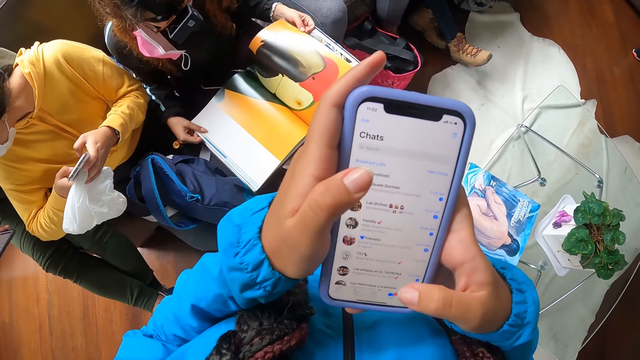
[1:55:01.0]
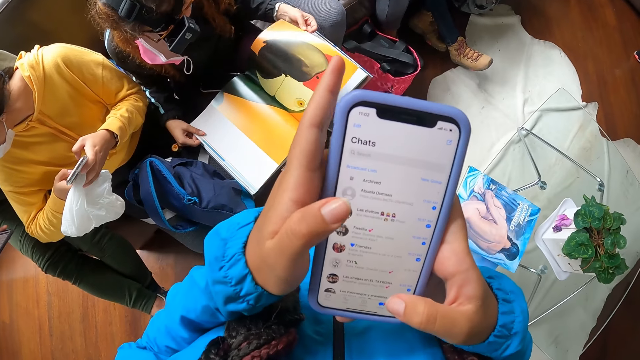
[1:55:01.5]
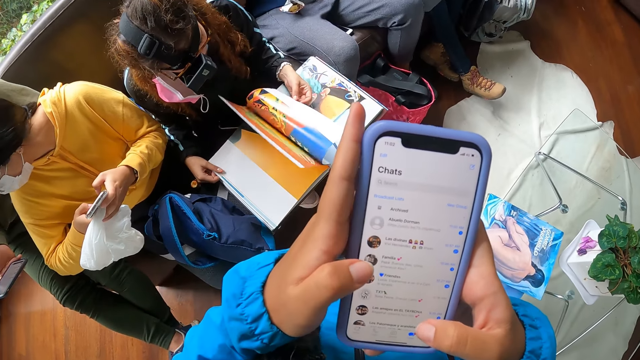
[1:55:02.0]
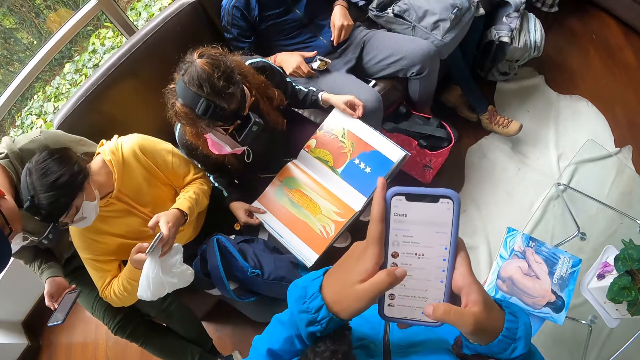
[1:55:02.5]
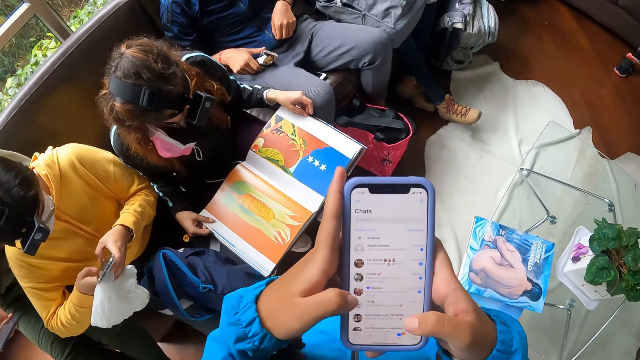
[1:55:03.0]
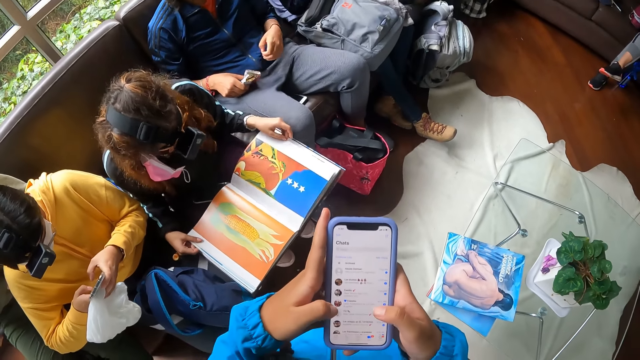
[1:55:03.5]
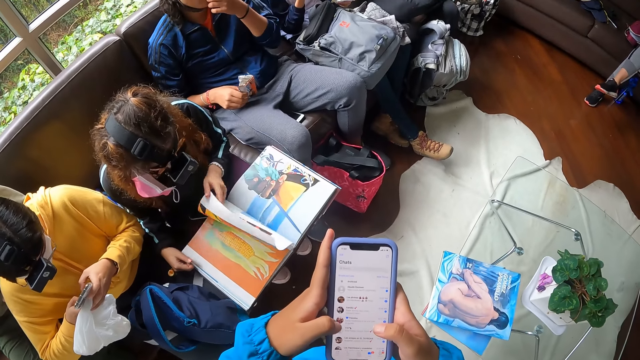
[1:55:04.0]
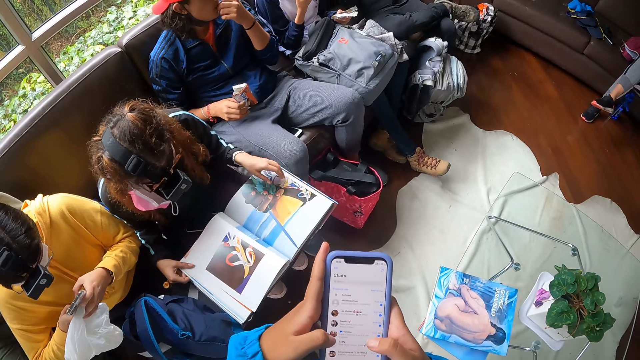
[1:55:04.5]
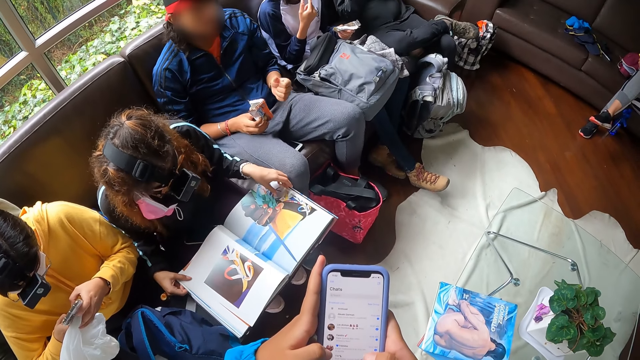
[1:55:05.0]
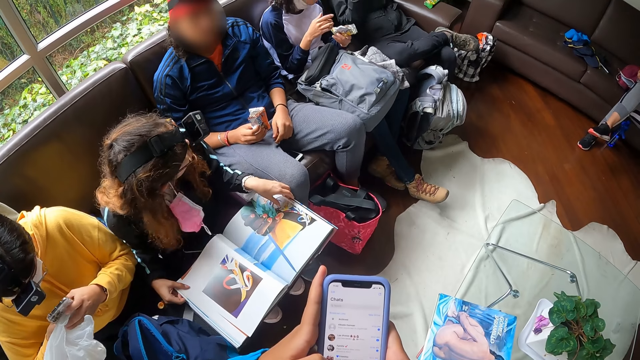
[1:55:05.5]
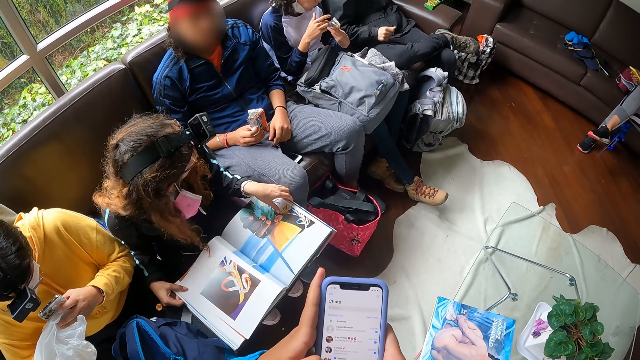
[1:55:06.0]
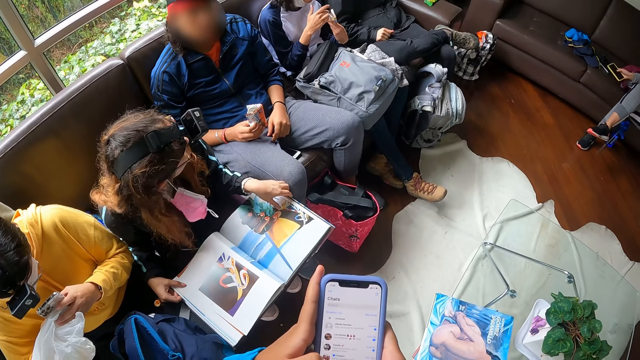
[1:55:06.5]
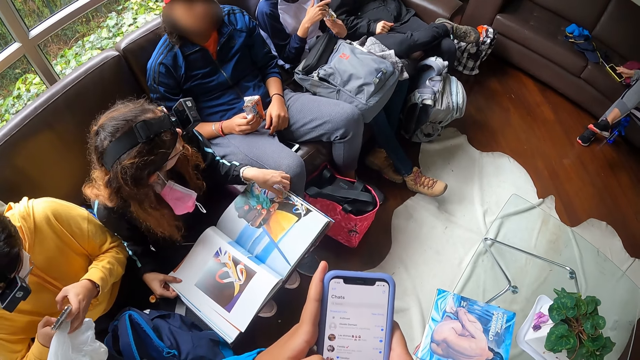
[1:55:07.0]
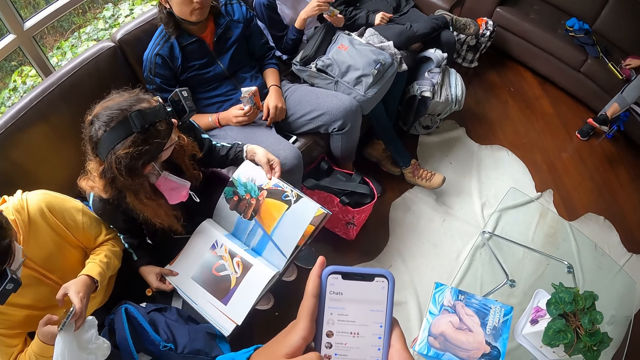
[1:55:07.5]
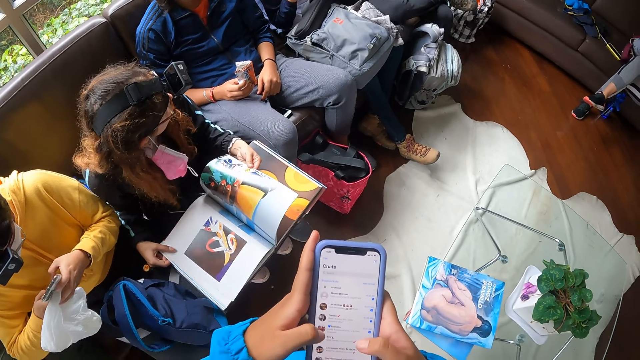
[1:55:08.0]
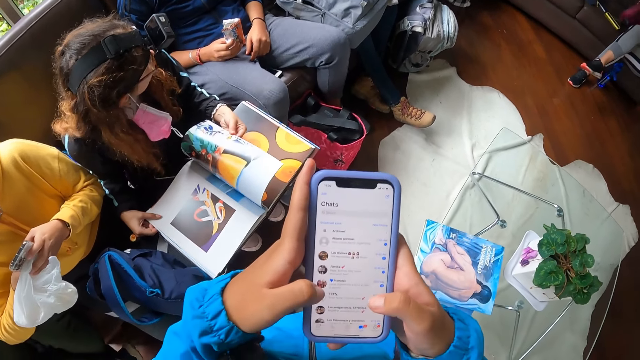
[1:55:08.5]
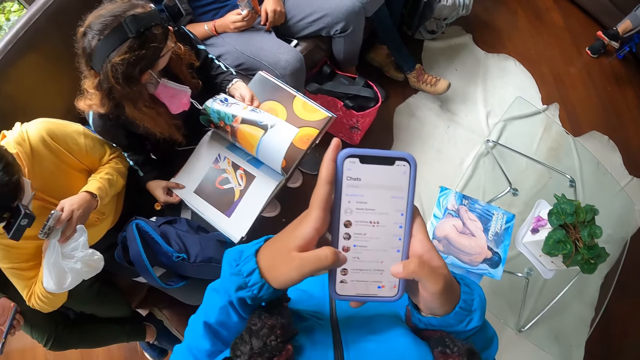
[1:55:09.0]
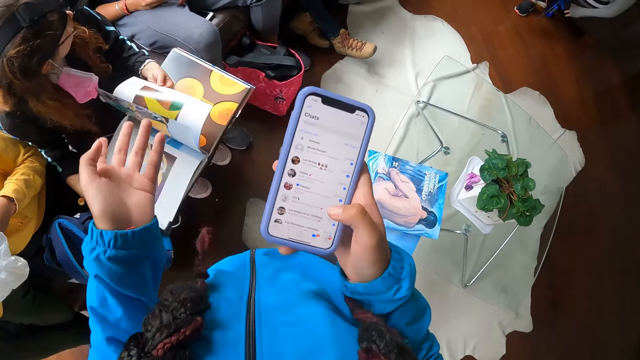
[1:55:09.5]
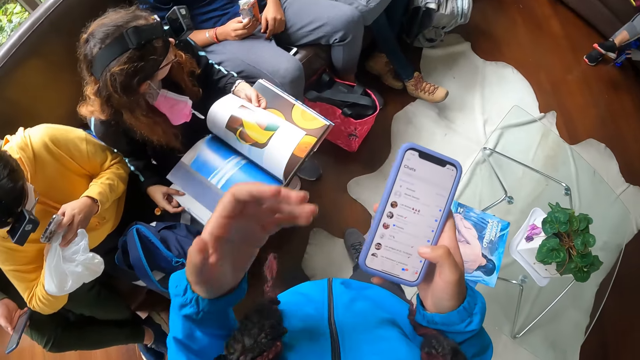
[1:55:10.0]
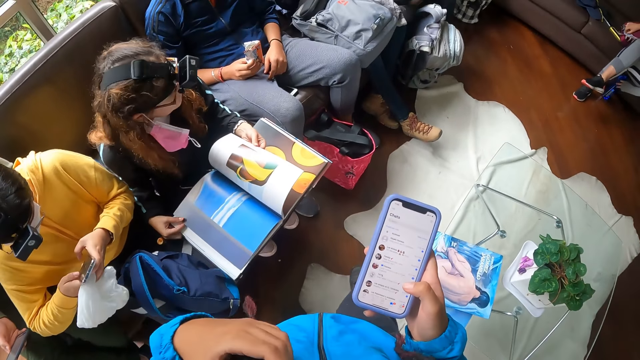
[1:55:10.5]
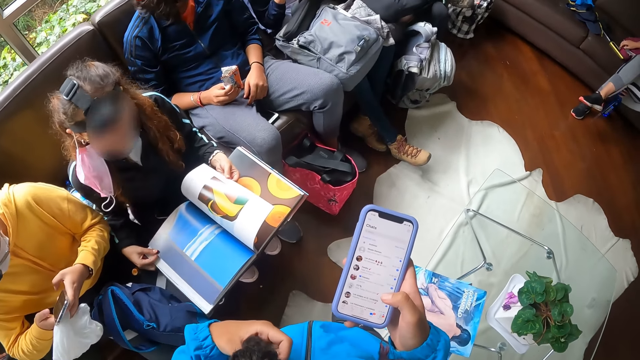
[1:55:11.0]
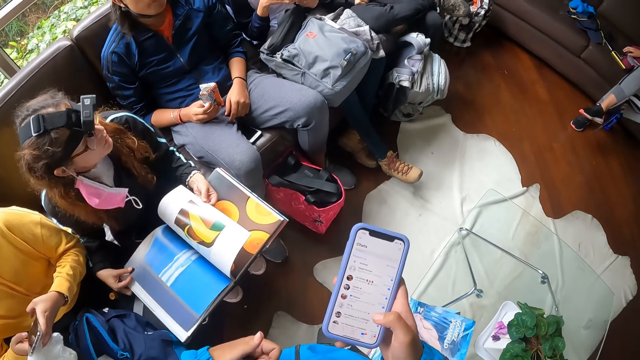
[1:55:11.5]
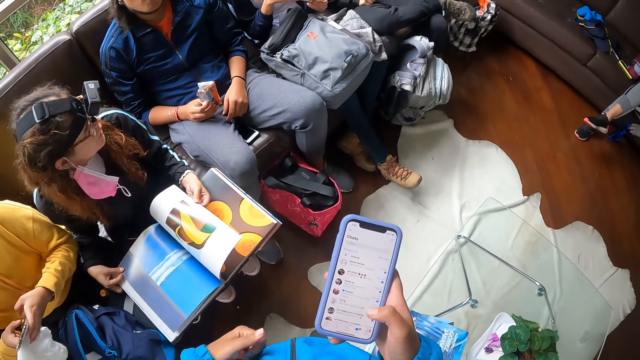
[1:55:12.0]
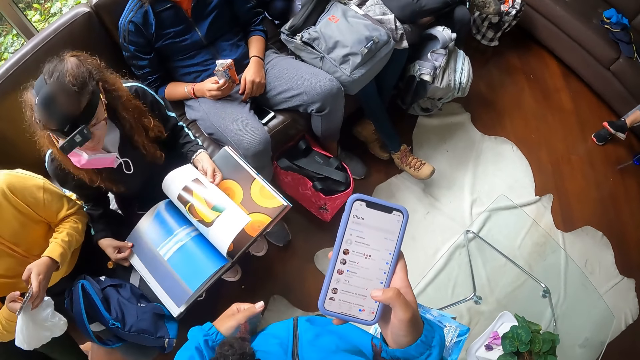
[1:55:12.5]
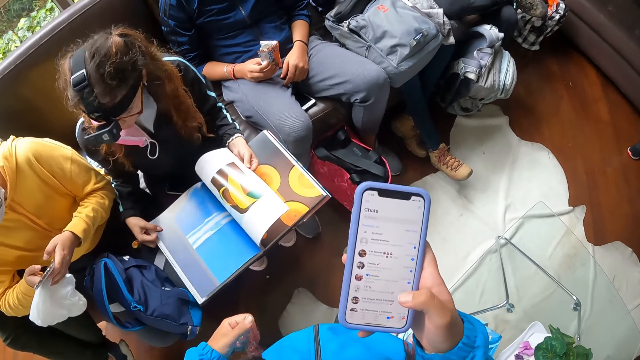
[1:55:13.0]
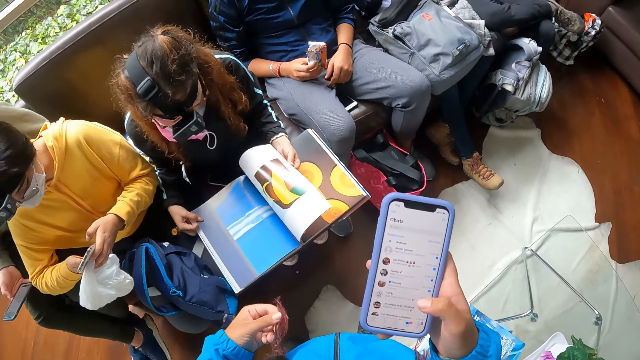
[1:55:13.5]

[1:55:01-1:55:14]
A man picks a snack from his jacket with his left hand. The man picks a snack pack from his lap with his right hand. The man eats the snack in his left hand. A woman drops a phone on a sofa with her right hand. The camera wearer touches her hair with her left hand.

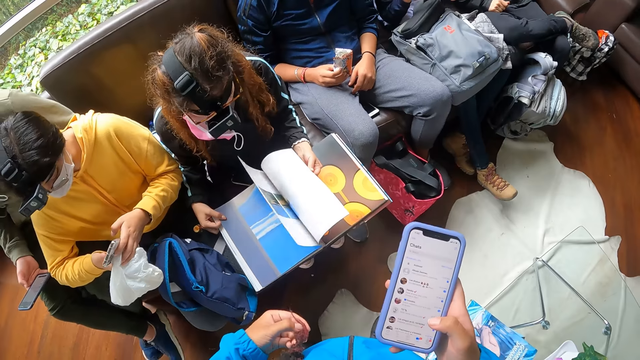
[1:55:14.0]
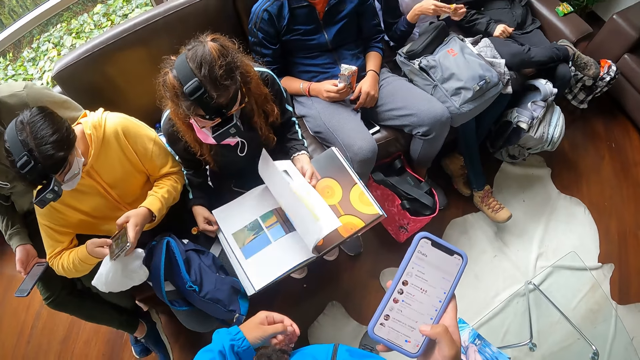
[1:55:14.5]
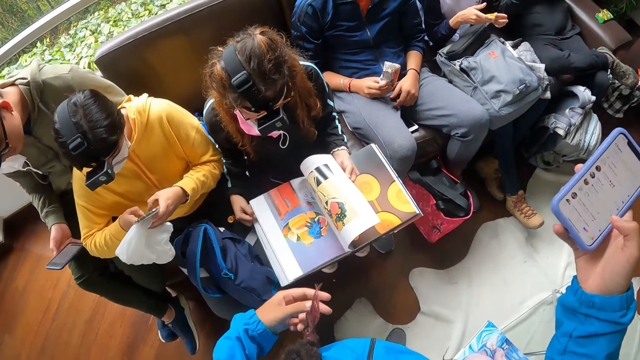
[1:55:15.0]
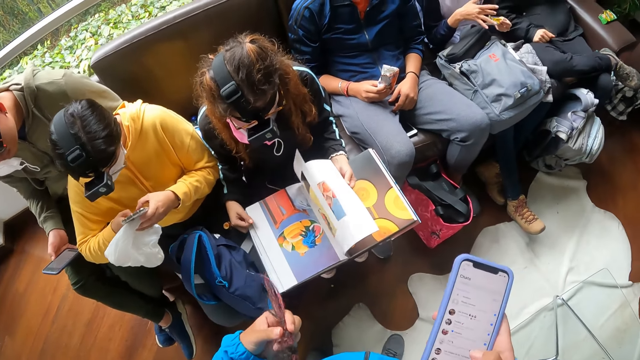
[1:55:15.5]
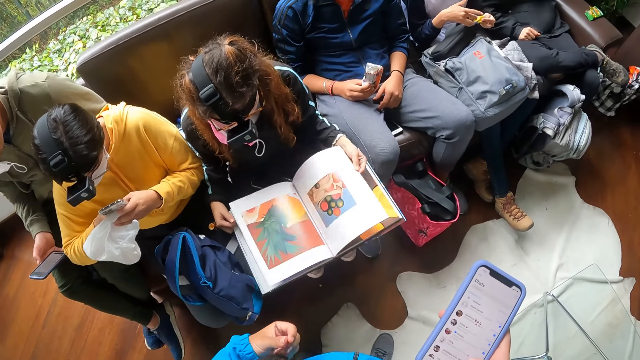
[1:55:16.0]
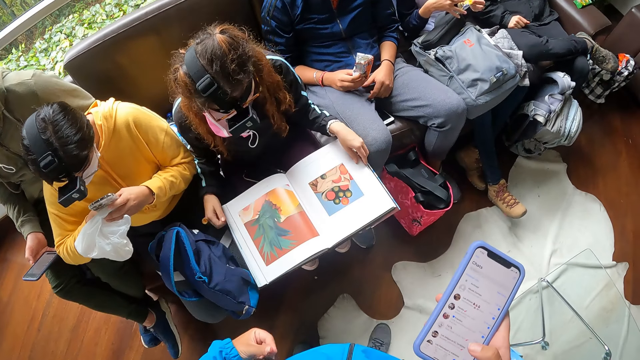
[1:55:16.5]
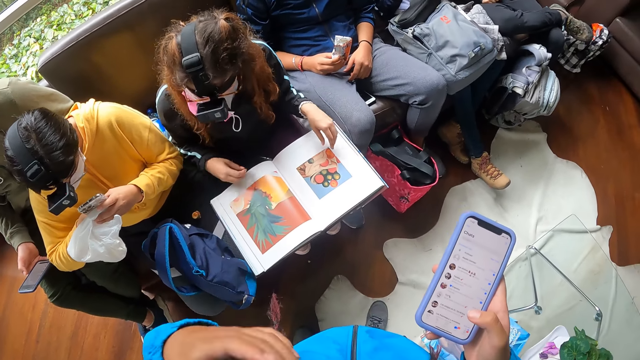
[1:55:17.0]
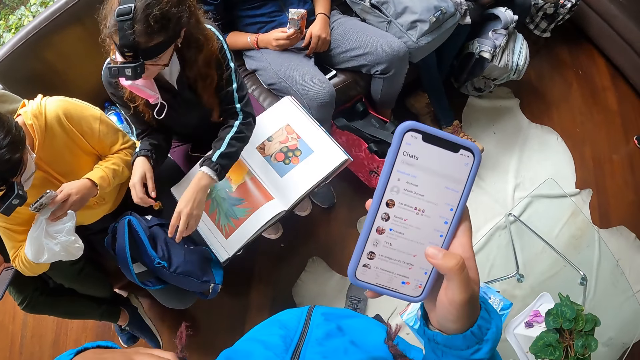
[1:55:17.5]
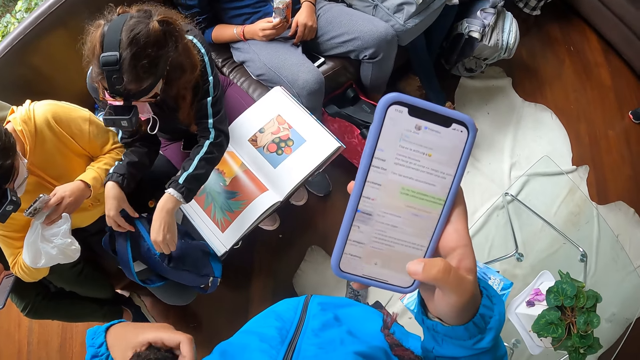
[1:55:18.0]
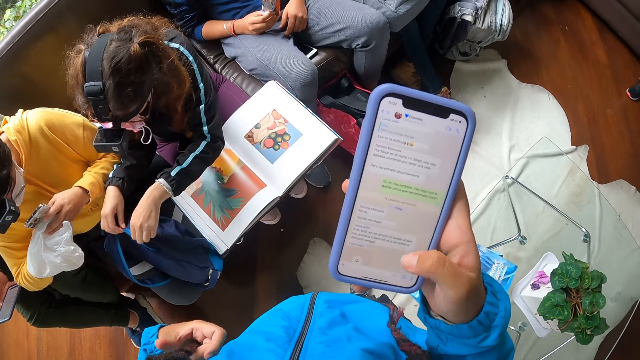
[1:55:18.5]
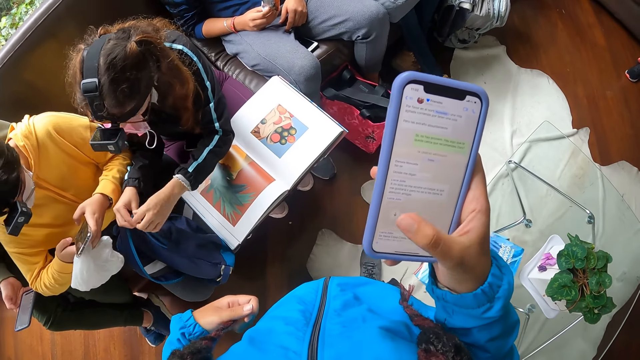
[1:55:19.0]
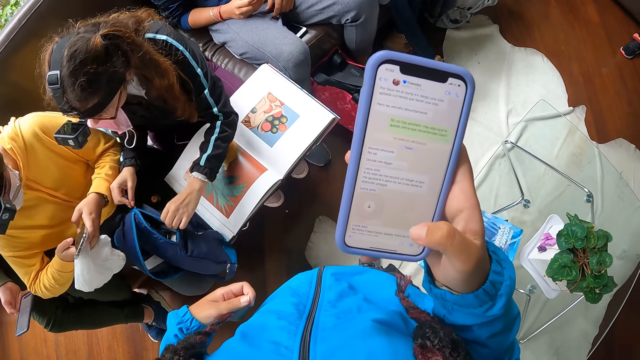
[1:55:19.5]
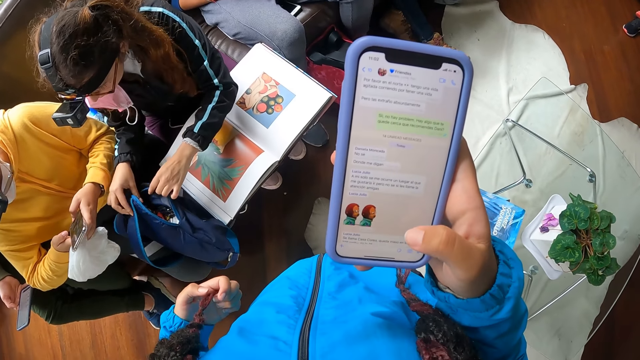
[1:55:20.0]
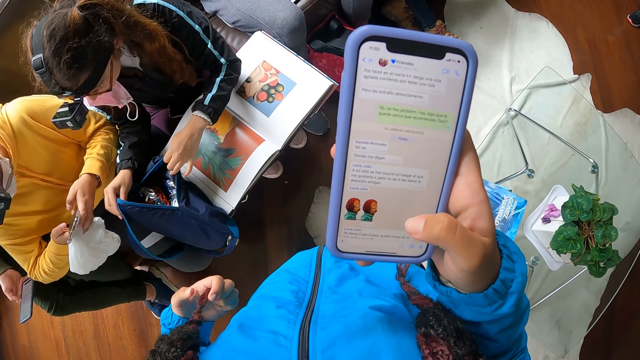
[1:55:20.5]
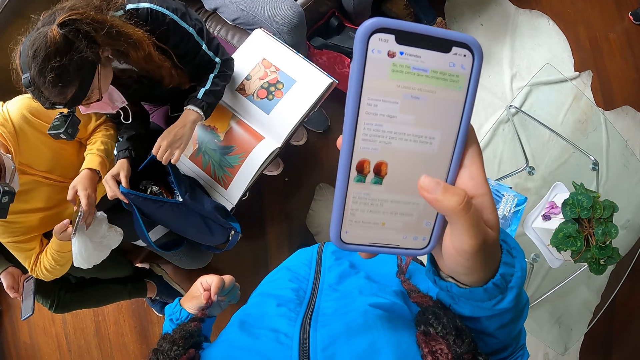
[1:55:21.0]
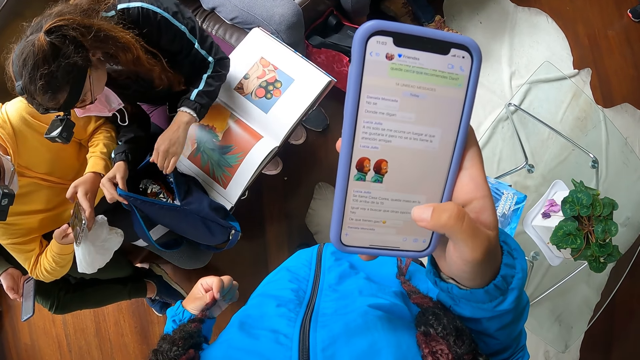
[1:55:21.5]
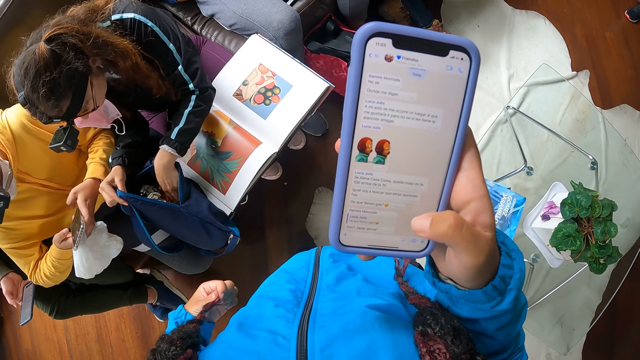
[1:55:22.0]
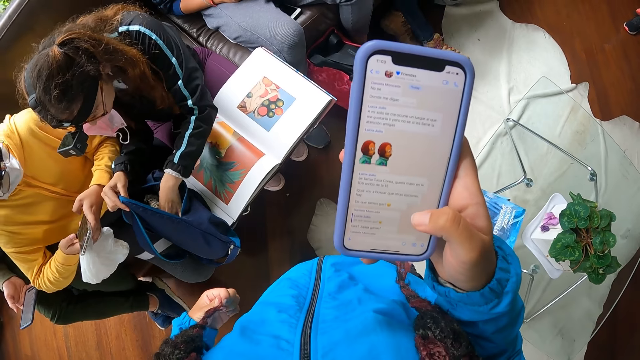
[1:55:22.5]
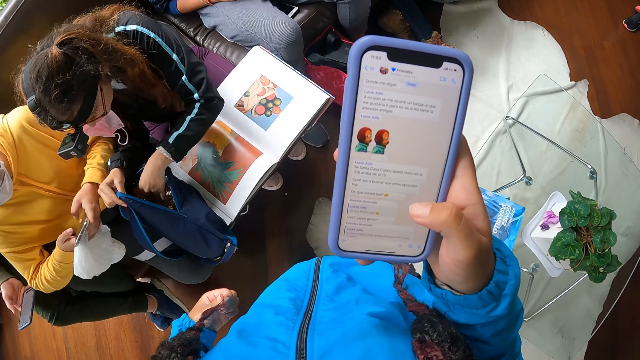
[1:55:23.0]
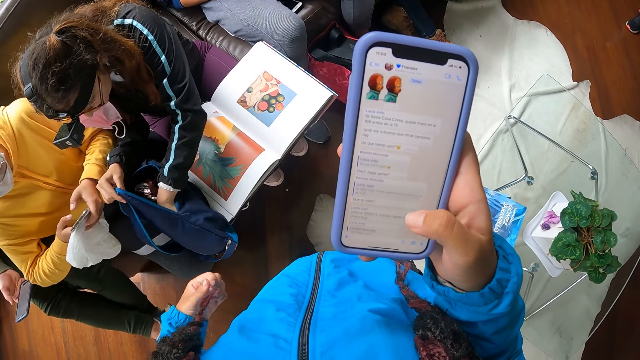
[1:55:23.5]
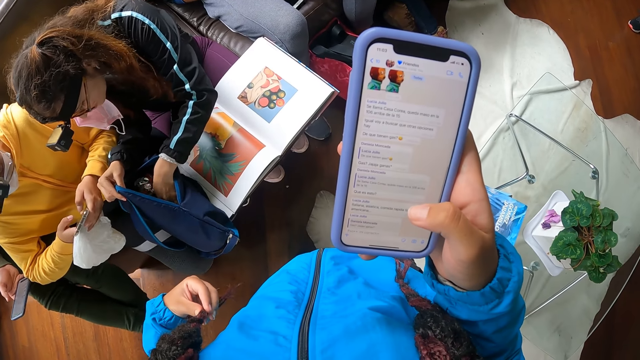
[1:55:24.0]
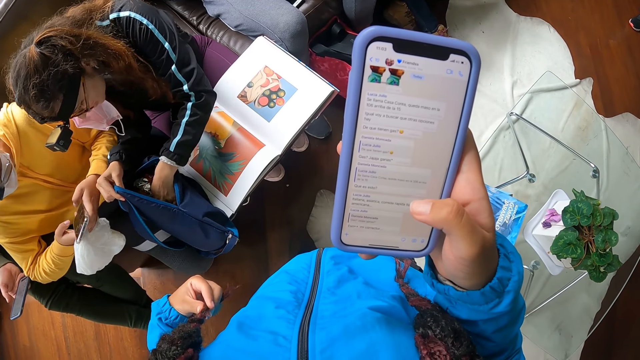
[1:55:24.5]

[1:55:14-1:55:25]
A man plays with the snack pack with his hands. The camera wearer operates the phone with her right hand. A woman unzips a bag with her hands.
